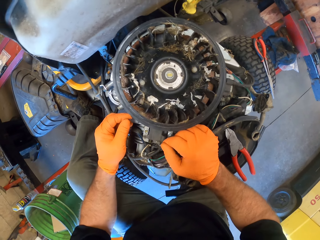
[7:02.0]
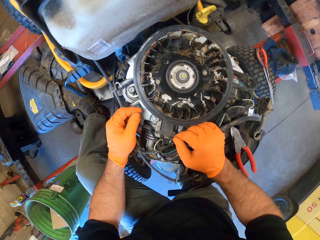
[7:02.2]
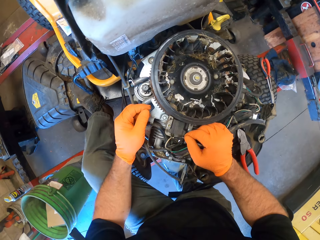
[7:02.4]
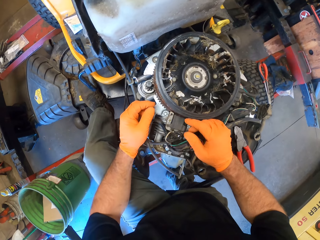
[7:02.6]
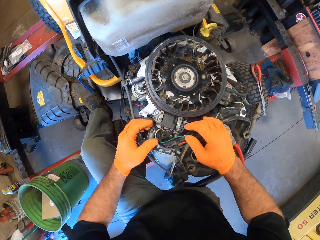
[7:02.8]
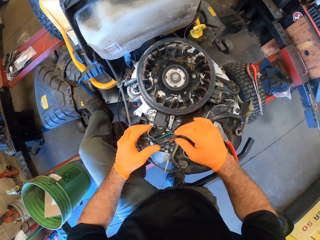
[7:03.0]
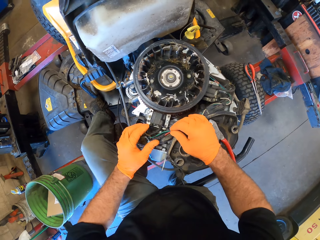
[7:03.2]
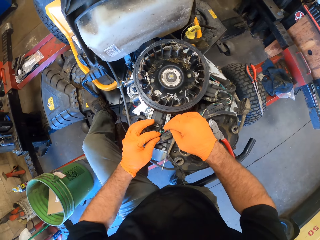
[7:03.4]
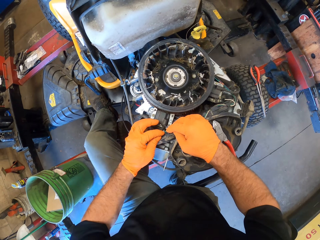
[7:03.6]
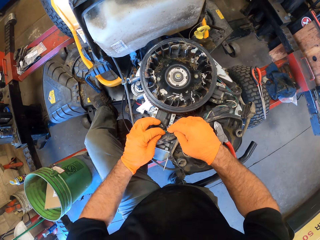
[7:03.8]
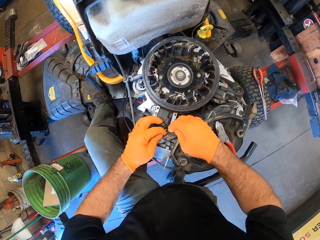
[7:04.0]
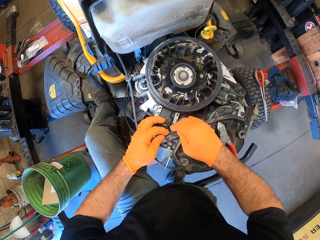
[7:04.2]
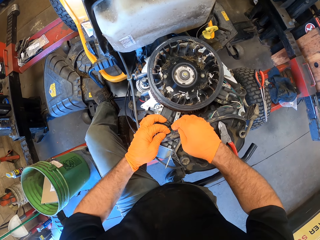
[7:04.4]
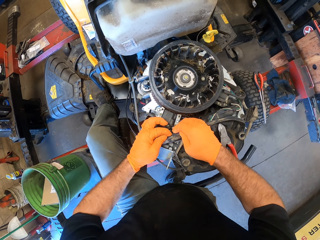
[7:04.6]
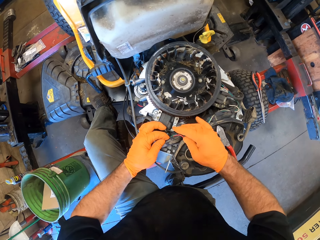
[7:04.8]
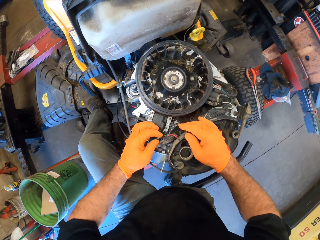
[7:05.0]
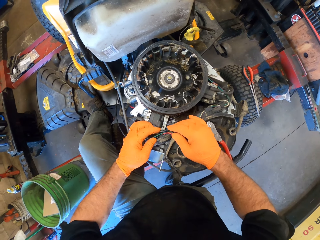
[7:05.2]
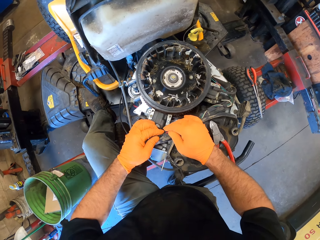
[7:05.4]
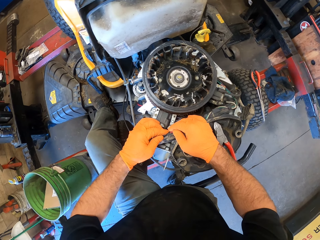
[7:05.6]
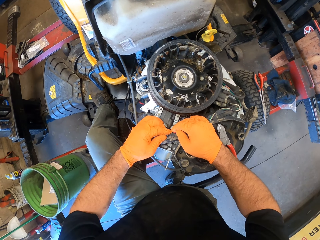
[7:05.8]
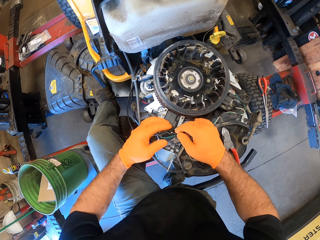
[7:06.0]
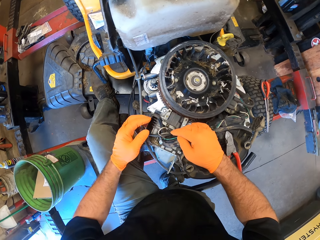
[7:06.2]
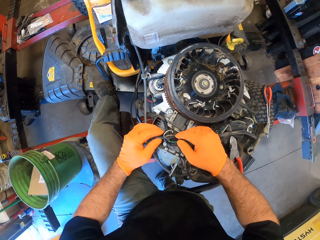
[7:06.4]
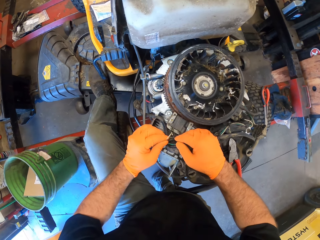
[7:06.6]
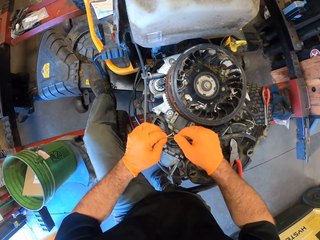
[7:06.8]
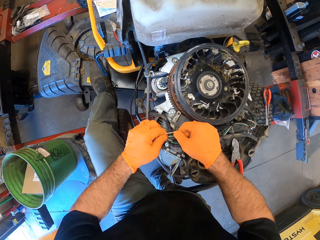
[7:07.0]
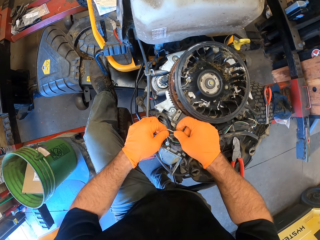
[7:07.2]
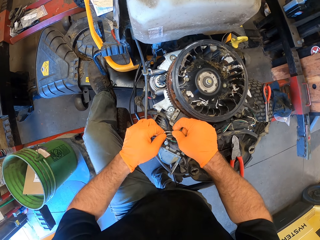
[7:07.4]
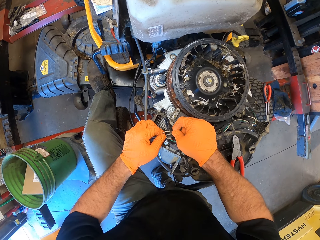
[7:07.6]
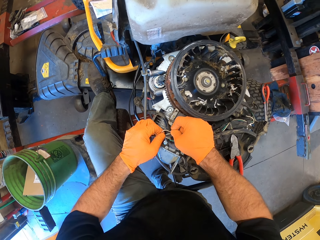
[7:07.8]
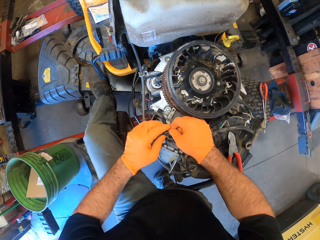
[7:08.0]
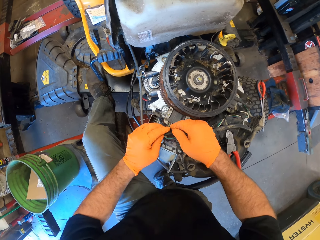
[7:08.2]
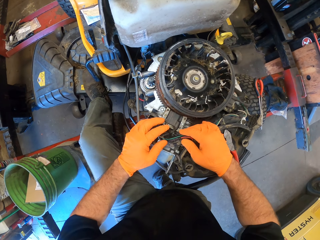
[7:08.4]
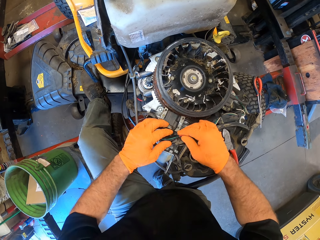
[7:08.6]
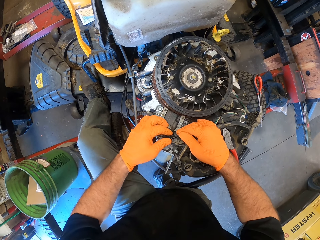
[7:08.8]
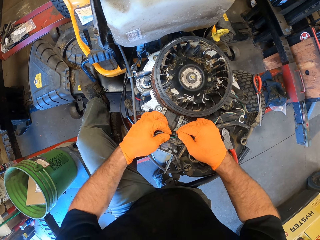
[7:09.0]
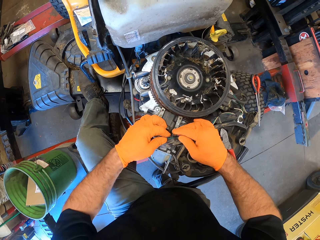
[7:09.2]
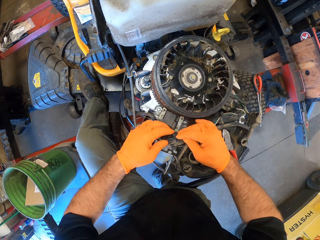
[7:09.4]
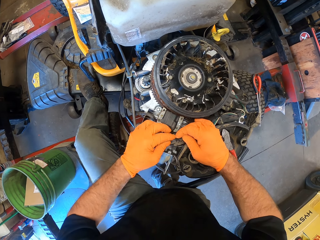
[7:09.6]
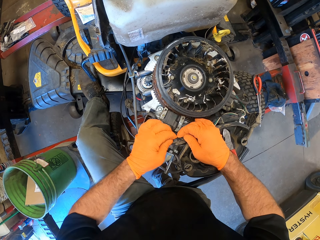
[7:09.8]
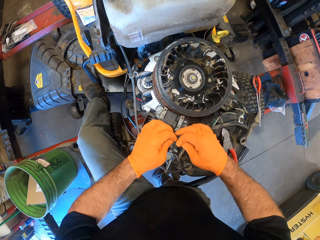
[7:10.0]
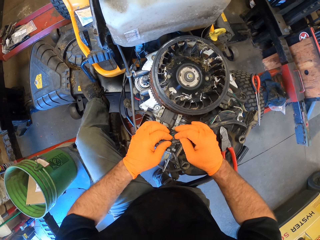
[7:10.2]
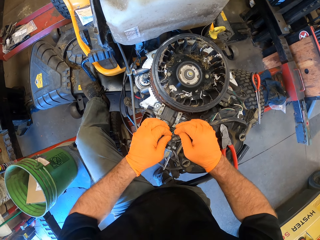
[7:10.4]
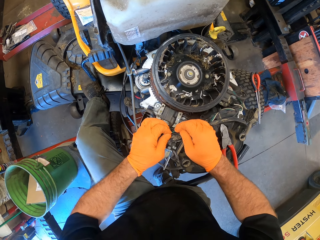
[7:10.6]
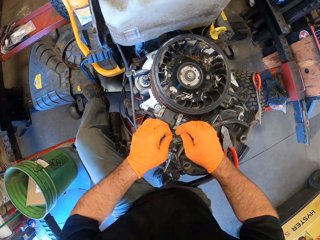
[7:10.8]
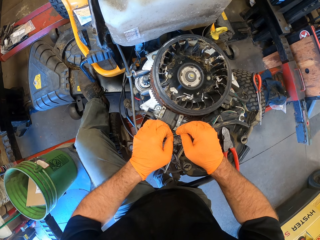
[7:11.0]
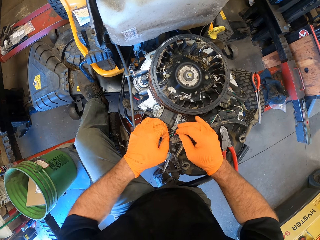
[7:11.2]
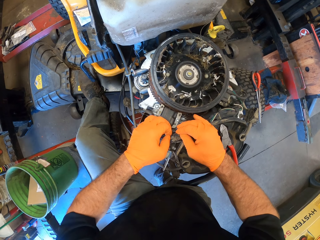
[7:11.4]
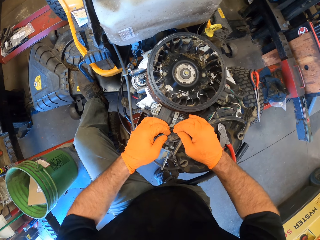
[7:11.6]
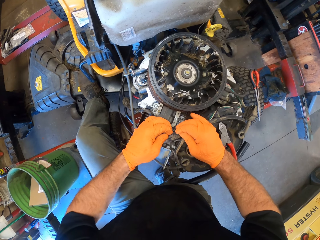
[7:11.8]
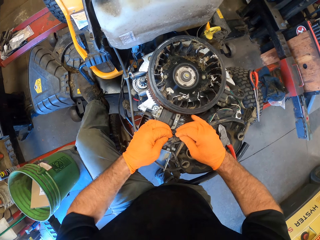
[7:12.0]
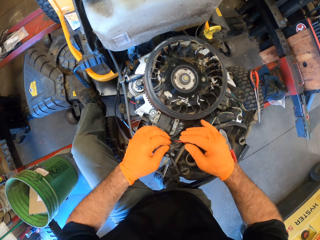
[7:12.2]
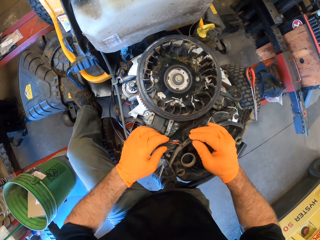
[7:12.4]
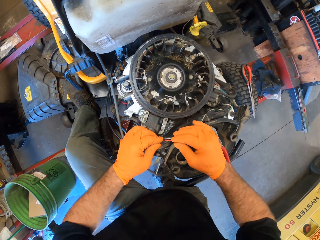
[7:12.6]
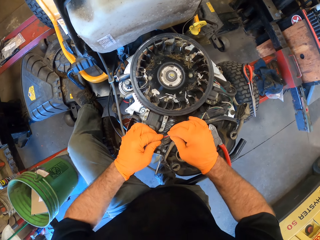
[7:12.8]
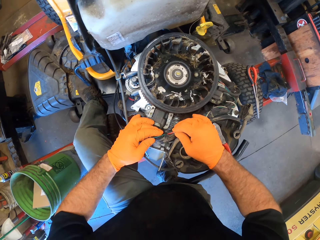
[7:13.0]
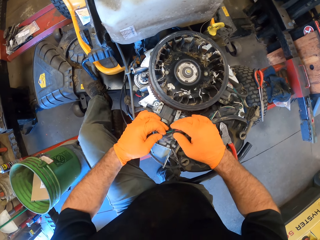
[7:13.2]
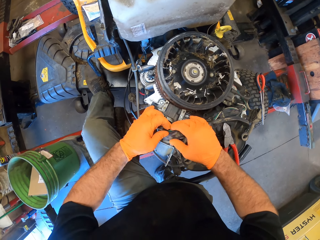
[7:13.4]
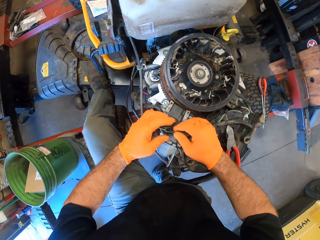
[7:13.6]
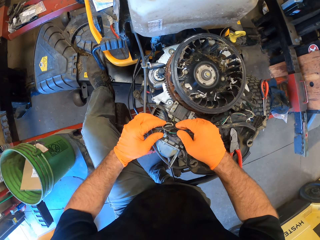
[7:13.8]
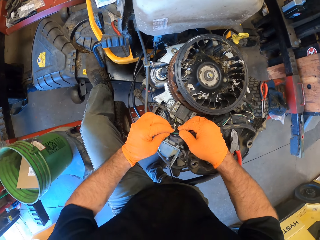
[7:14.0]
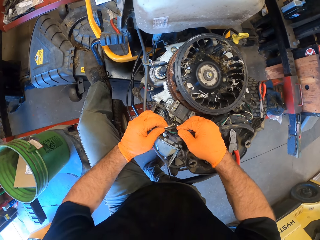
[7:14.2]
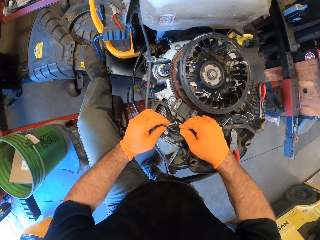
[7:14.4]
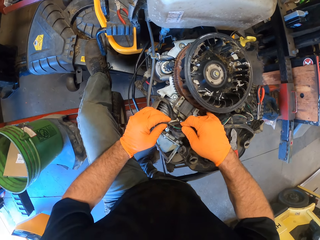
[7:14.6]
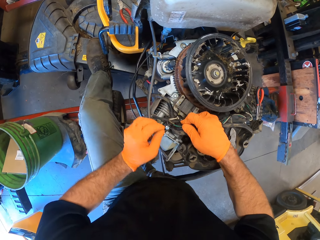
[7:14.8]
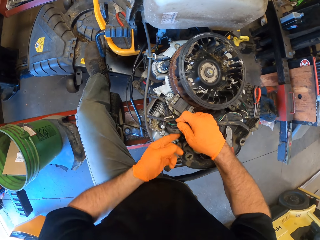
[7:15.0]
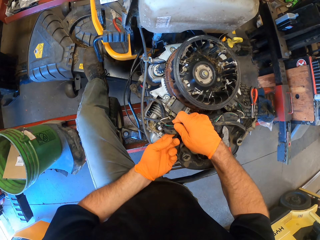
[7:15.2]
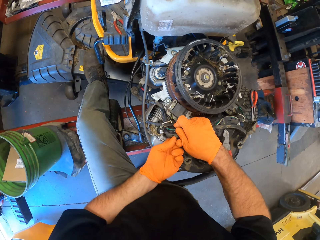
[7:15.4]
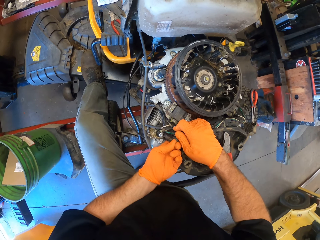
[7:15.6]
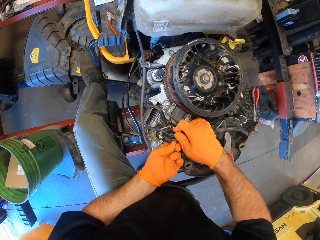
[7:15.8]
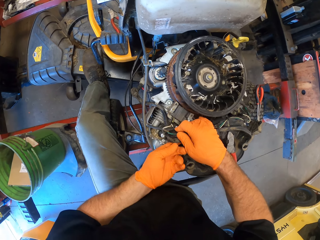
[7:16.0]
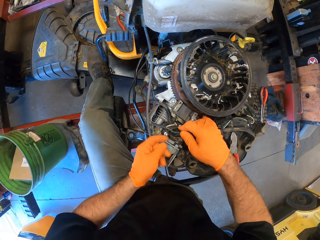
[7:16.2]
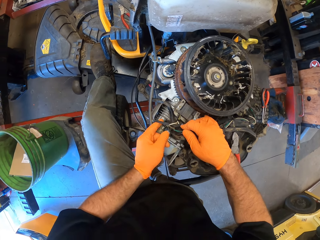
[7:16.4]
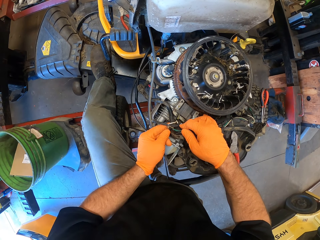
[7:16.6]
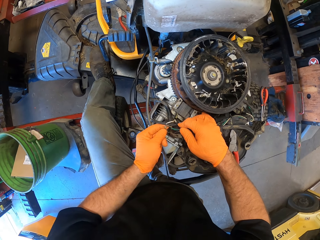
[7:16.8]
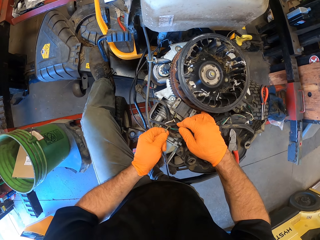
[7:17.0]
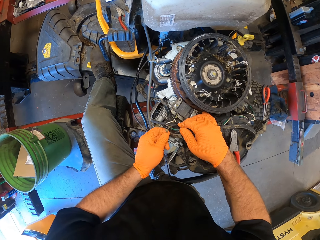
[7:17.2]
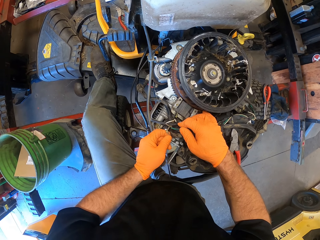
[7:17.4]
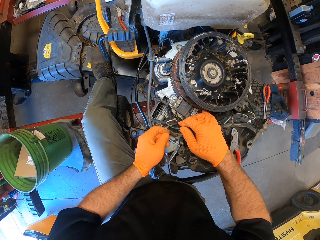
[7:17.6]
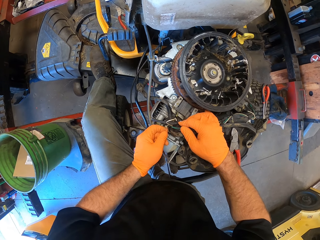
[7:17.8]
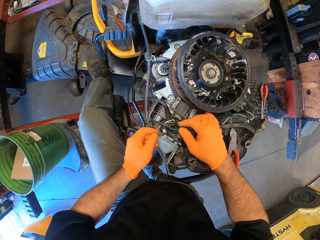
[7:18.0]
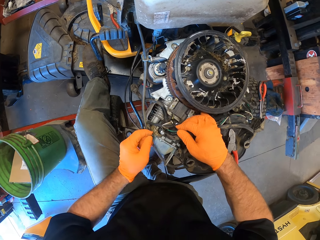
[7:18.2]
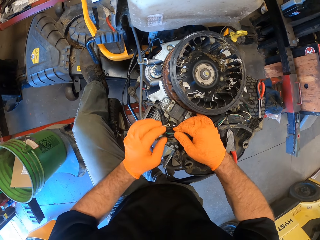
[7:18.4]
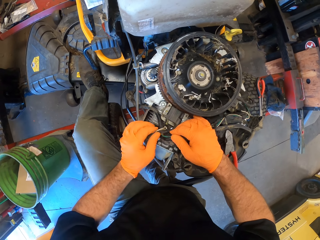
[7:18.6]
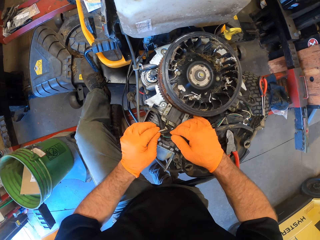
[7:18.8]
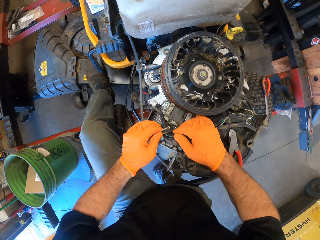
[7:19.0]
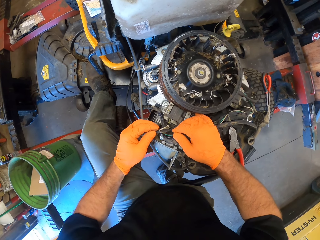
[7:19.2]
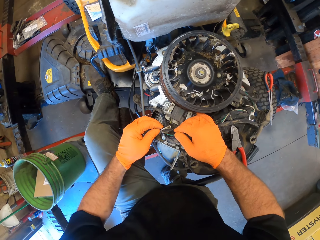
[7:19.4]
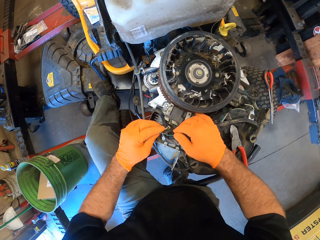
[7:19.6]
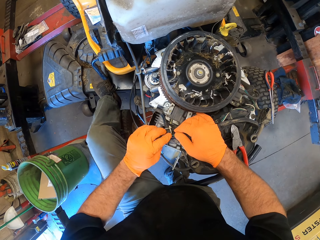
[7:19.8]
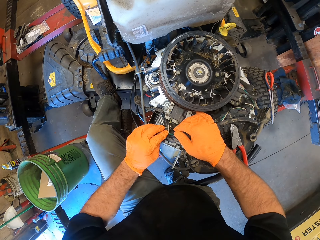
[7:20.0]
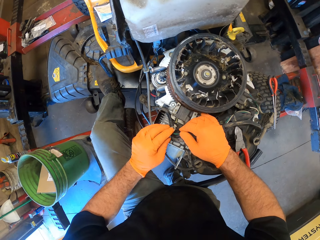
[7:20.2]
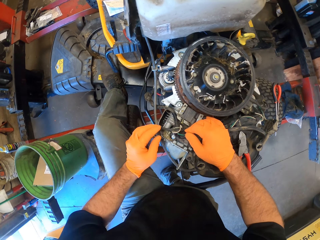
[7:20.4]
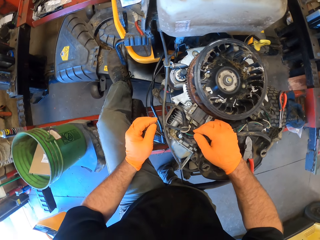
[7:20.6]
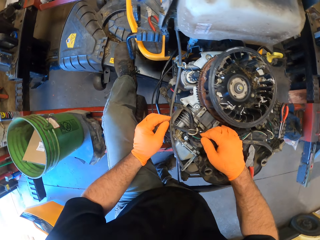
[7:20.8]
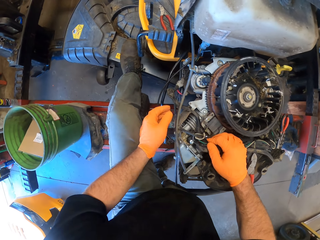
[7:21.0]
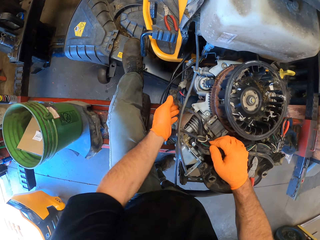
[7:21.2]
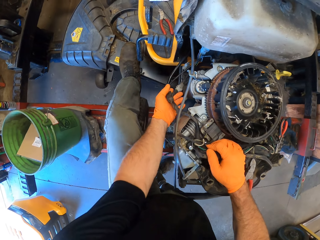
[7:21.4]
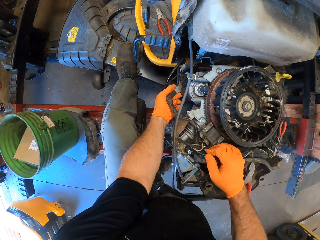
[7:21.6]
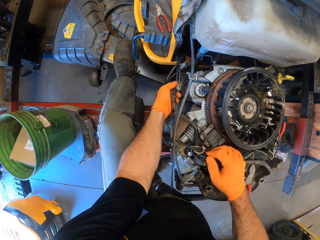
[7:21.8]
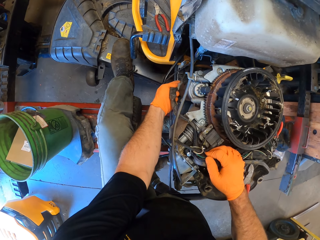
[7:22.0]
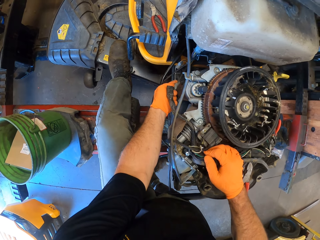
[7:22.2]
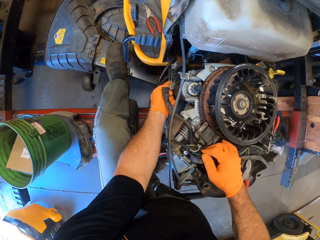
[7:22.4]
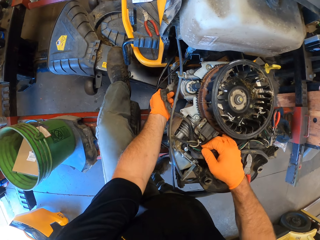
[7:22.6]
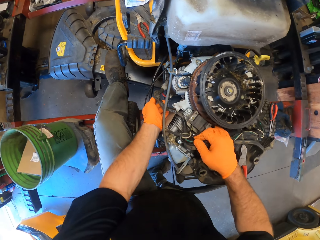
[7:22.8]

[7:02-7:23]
The camera wearer adjusts wires on the lawn mower with his hands. He touches the wire.
